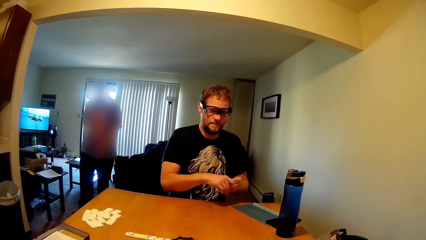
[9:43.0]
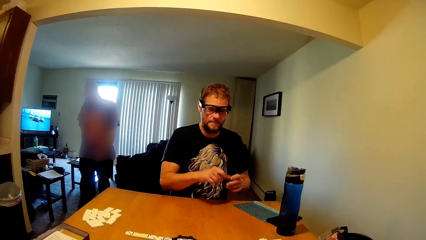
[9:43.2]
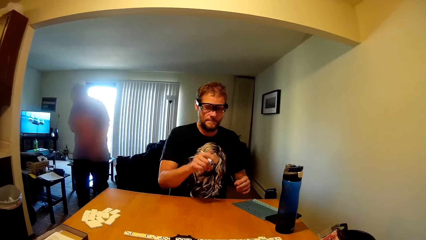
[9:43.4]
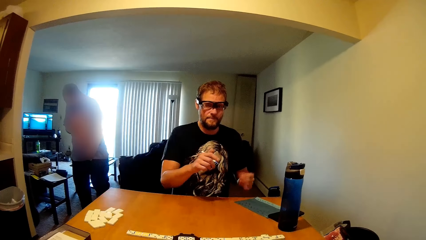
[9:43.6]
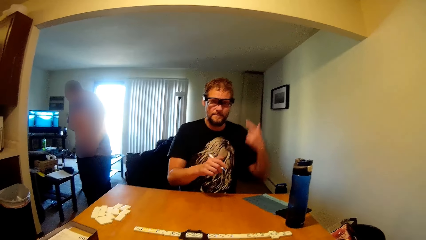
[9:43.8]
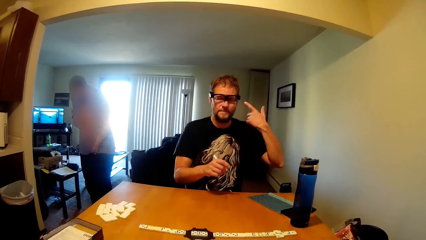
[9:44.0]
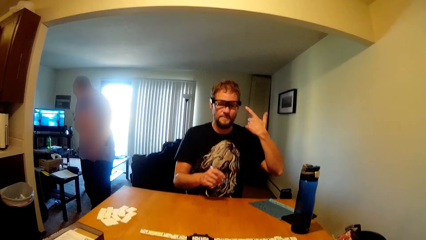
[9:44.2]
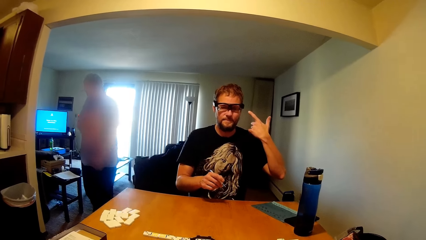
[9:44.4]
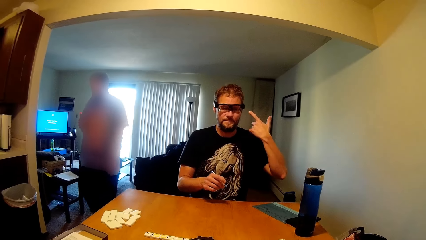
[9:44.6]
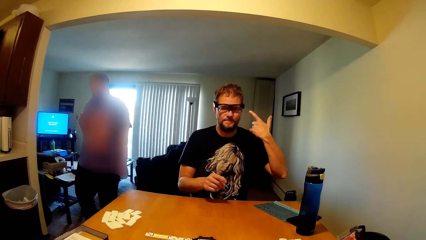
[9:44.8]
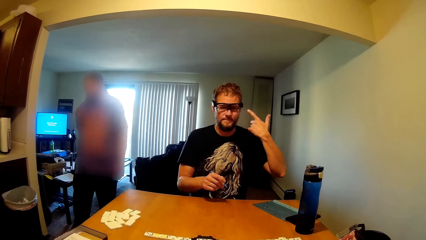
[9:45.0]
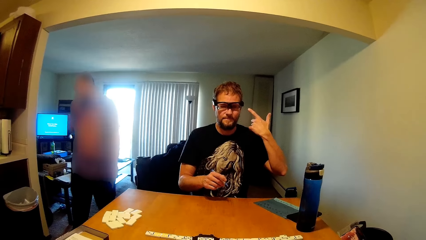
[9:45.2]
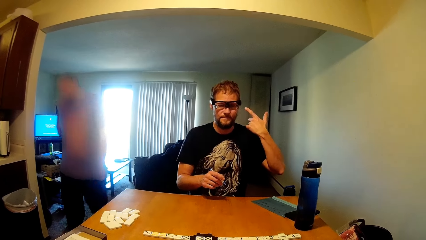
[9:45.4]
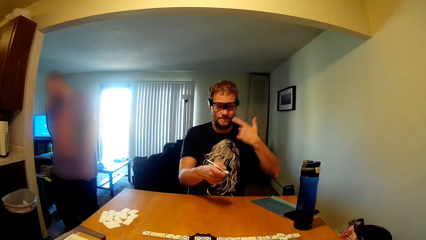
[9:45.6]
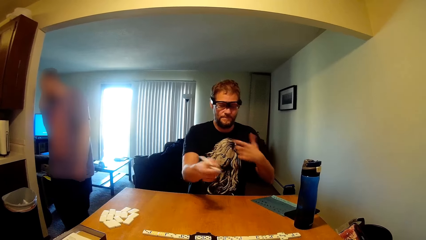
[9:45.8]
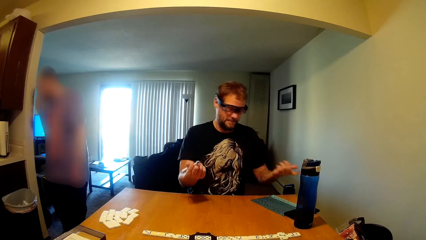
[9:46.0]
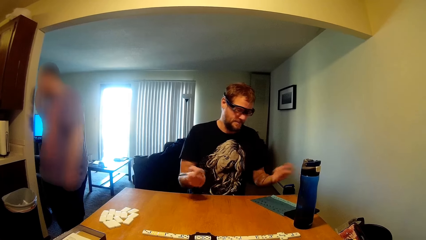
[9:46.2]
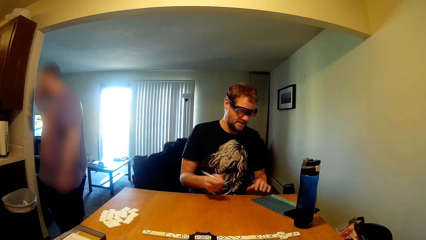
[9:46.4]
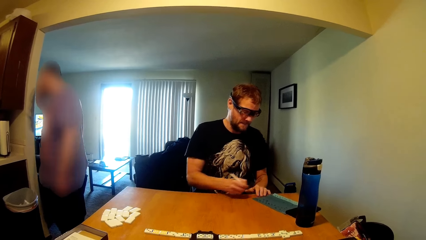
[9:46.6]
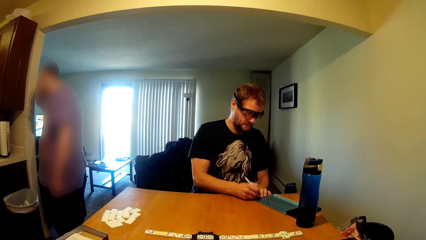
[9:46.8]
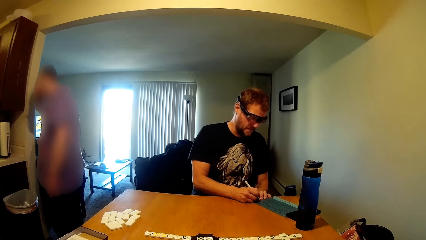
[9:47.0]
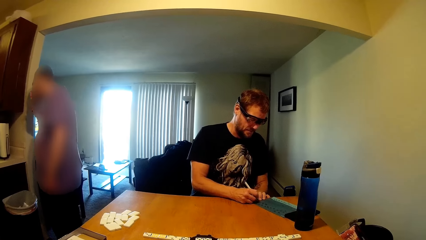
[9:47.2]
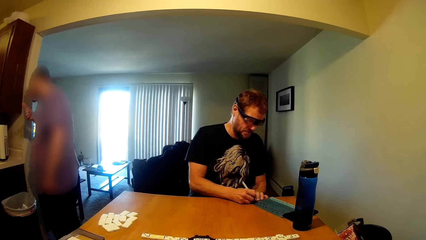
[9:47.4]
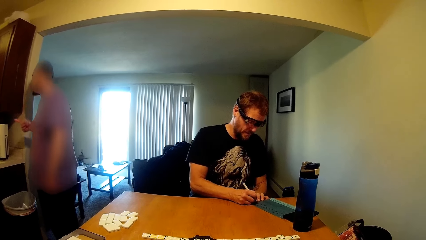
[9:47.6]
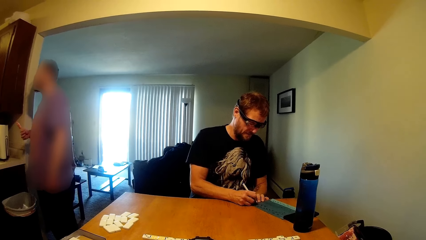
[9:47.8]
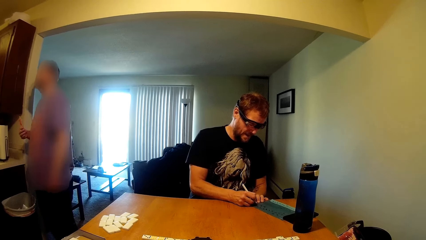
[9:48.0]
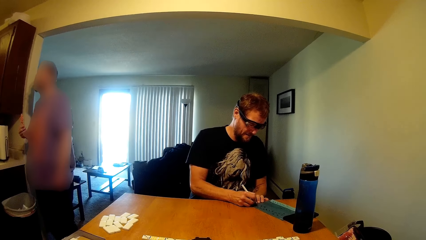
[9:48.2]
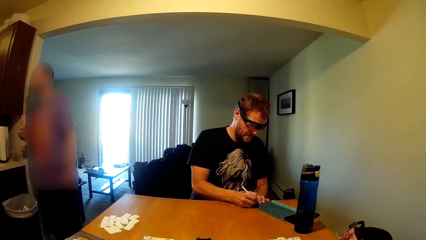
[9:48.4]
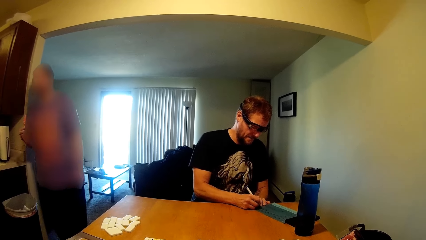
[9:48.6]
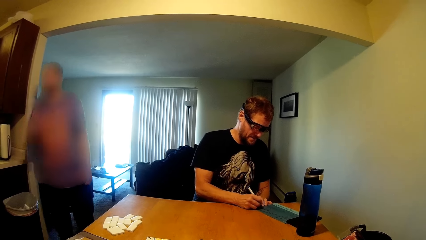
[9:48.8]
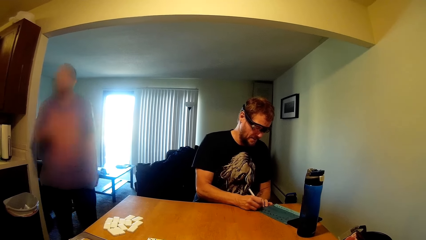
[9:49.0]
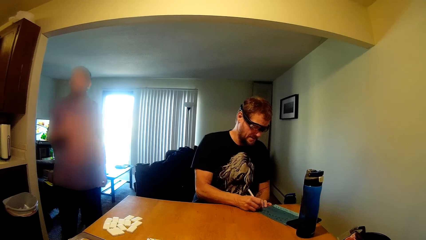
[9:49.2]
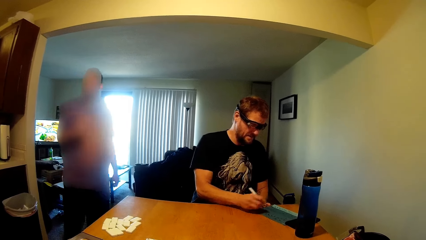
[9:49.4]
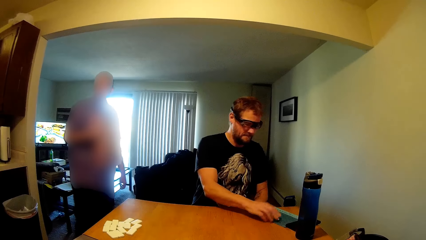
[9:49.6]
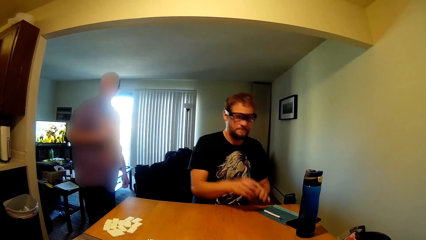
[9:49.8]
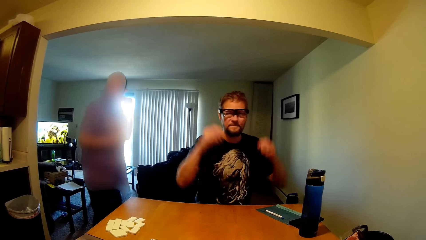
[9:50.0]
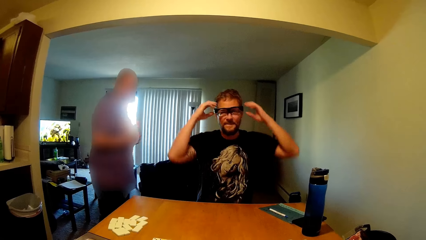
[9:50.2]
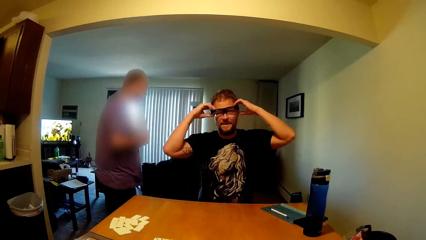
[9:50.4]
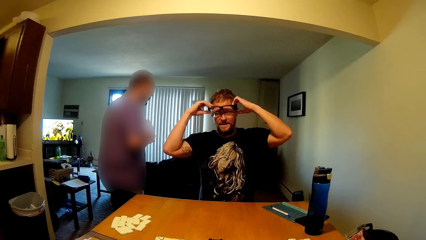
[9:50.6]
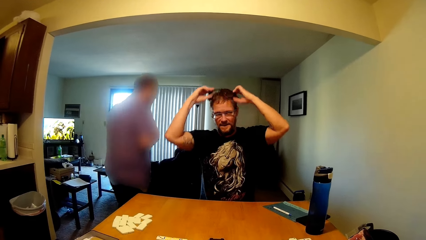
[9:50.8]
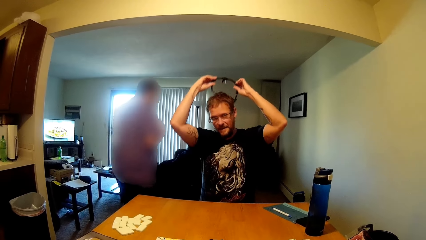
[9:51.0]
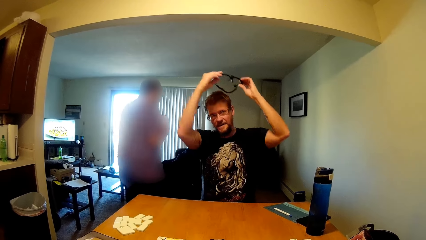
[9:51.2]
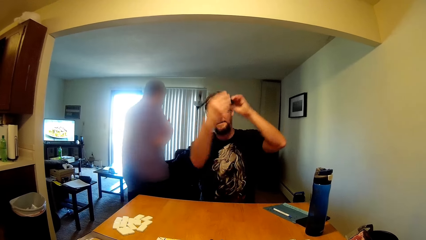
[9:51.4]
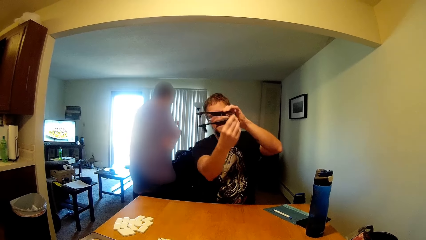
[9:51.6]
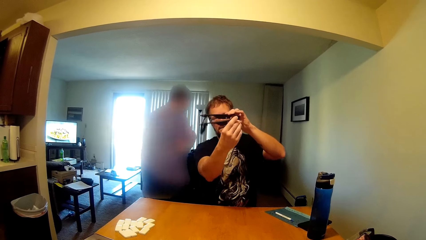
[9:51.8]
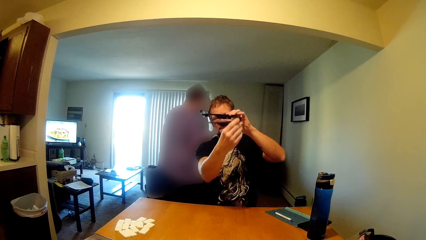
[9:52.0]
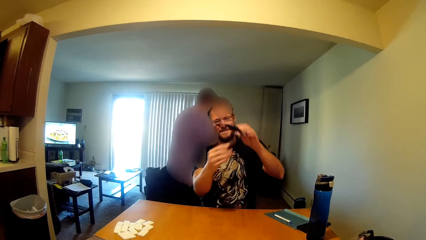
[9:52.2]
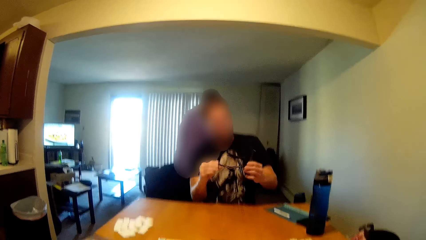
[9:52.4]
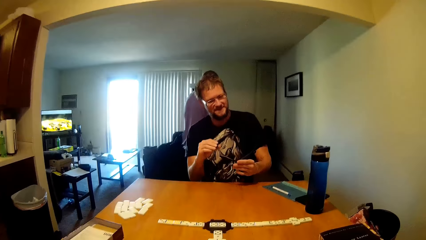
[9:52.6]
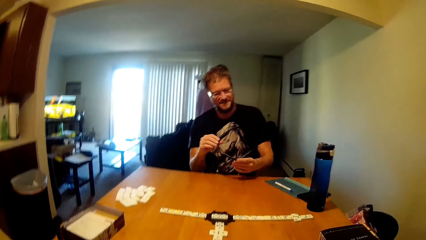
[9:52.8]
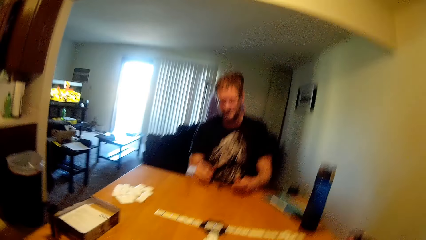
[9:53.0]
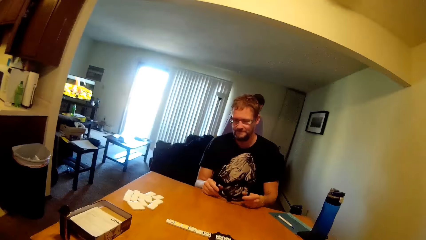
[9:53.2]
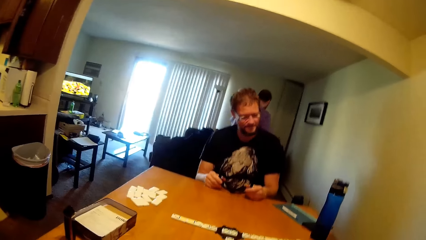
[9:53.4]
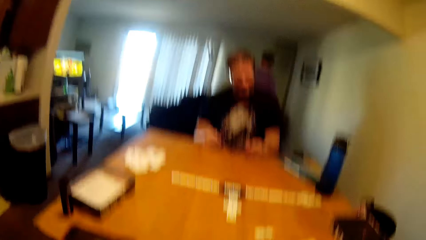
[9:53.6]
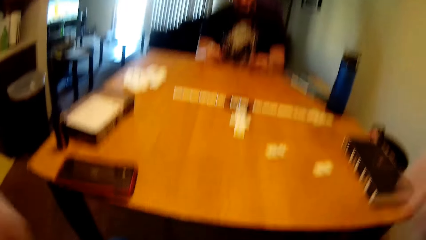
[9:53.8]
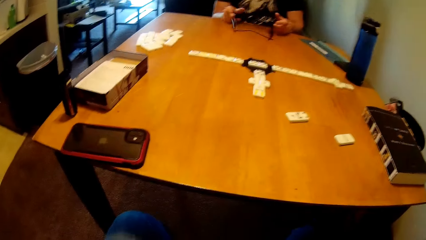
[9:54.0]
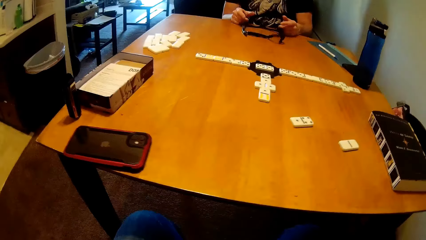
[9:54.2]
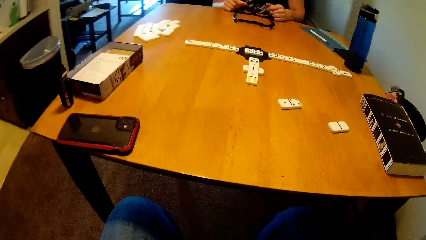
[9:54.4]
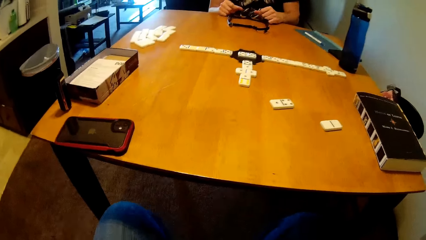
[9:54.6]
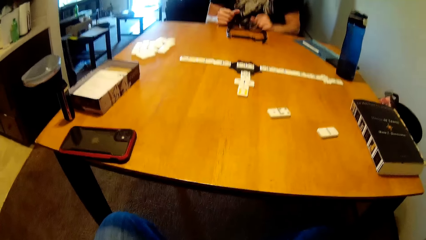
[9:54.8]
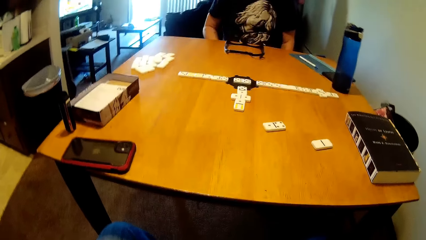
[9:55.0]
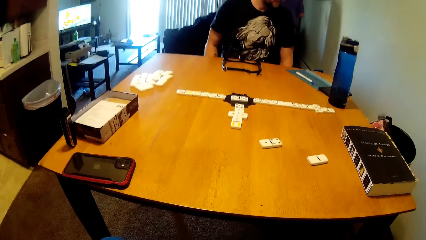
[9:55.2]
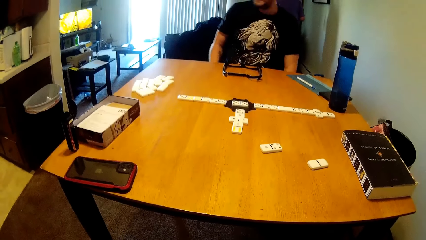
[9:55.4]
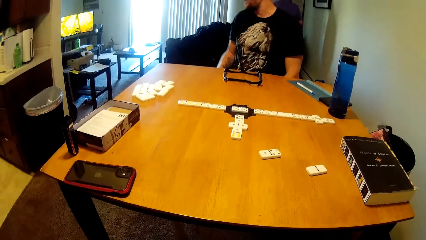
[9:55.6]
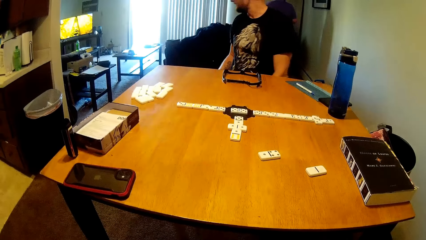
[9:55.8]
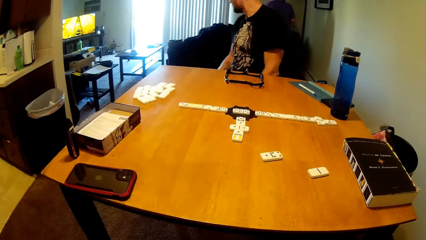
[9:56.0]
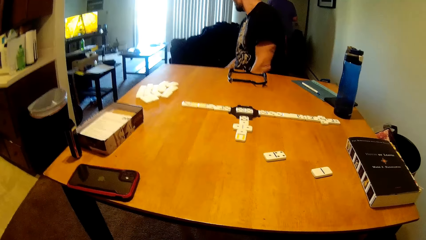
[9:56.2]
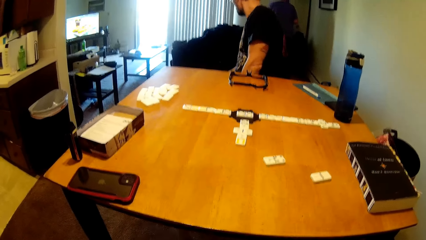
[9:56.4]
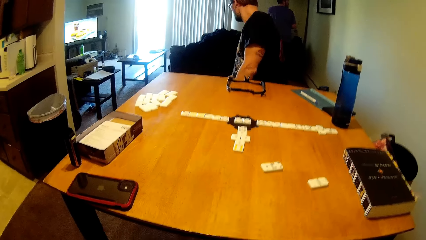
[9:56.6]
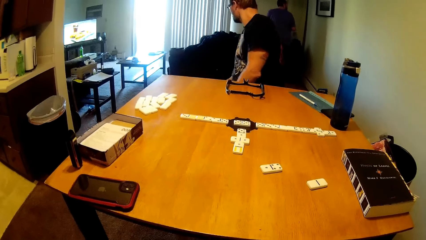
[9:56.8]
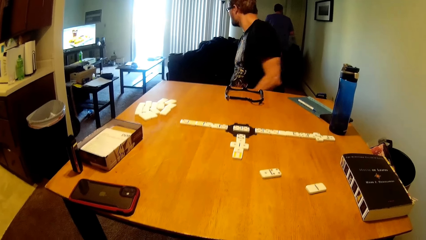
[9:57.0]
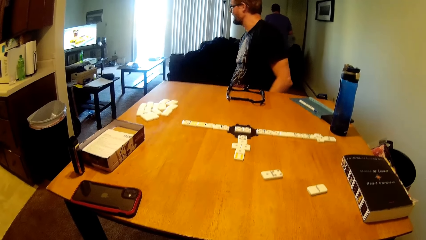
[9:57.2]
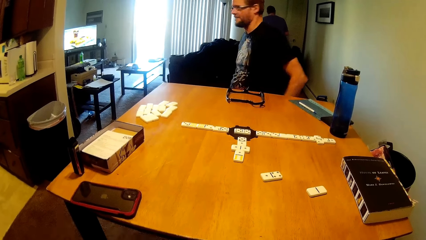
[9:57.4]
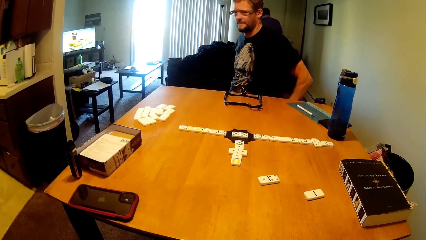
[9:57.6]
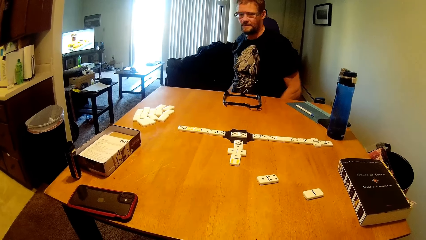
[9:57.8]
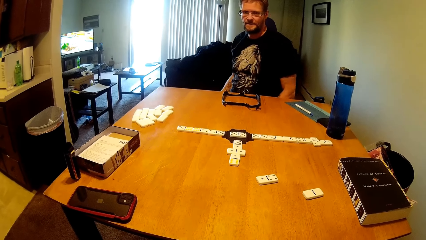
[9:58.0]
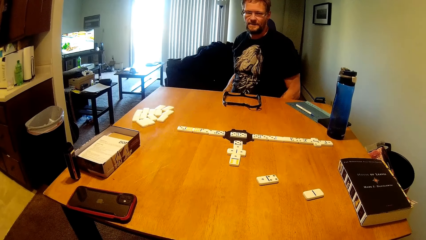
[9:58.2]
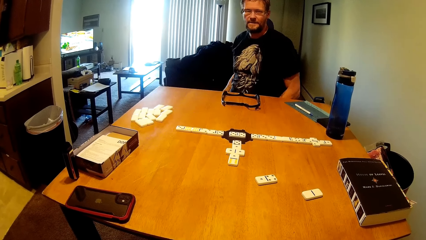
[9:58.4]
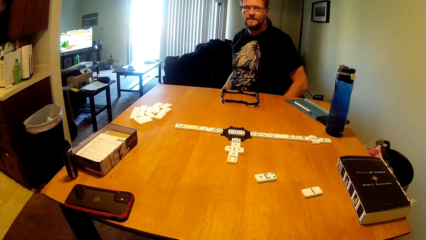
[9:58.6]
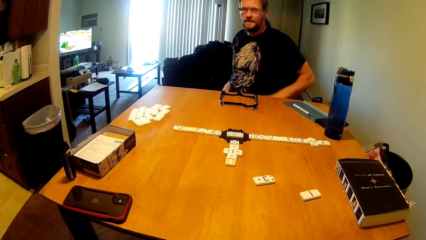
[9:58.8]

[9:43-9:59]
The first man holds the pen. The other man walks in the house. The first man points the head and writes on the book. The other man eats a sausage. The first man drops the pen and removes the spectacles. The other man moves around. The first man places the spectacles on the table and interacts with the other man. He looks around.
